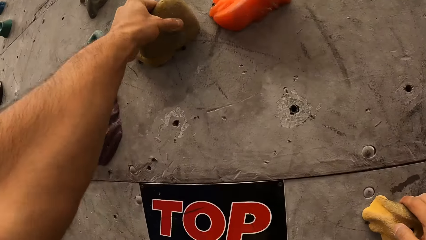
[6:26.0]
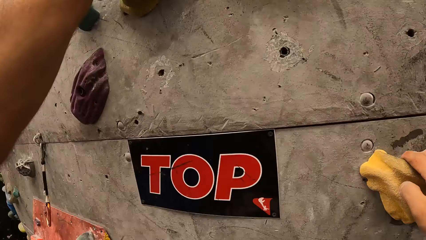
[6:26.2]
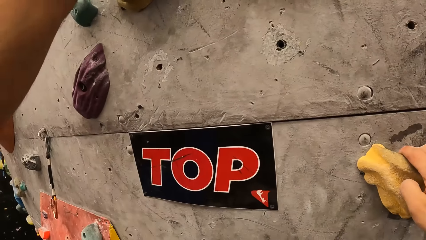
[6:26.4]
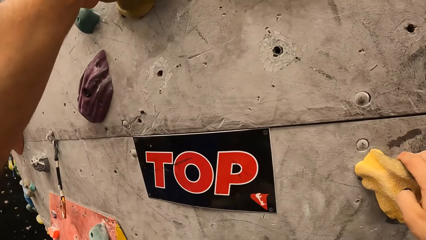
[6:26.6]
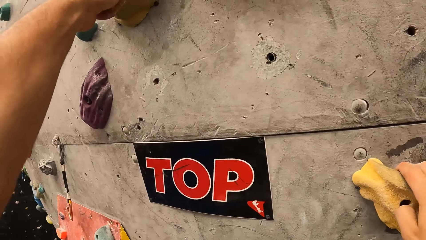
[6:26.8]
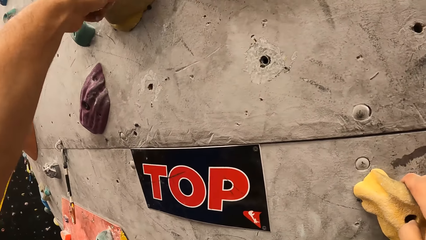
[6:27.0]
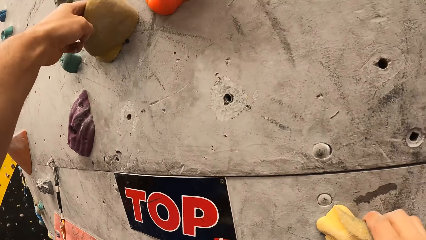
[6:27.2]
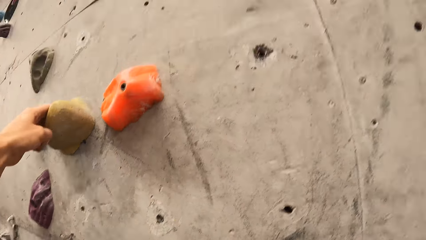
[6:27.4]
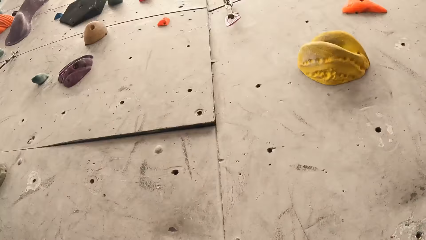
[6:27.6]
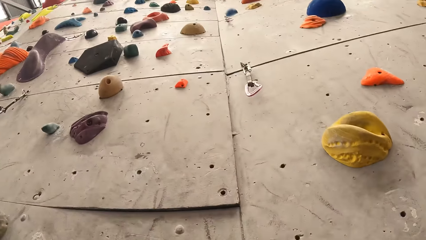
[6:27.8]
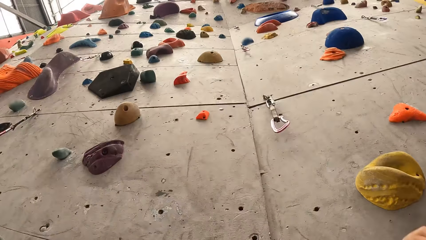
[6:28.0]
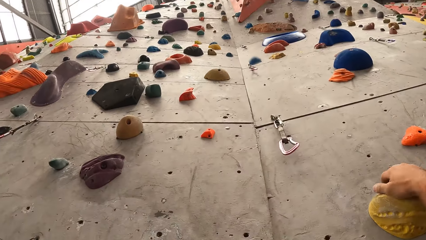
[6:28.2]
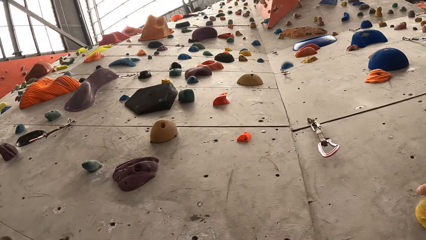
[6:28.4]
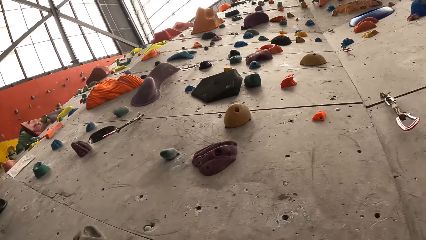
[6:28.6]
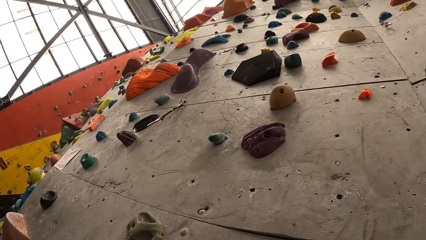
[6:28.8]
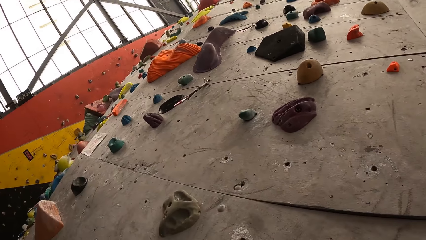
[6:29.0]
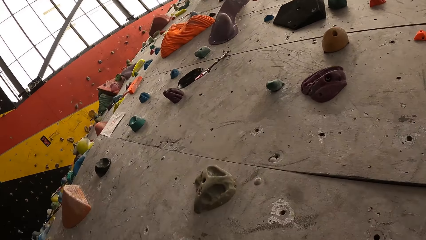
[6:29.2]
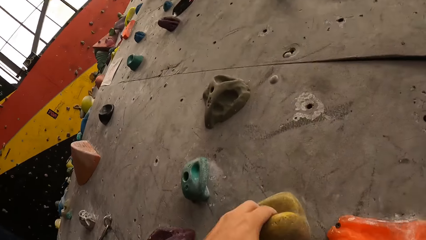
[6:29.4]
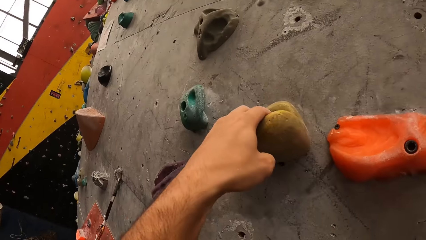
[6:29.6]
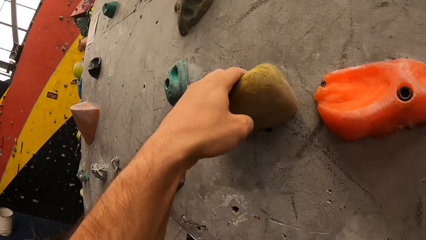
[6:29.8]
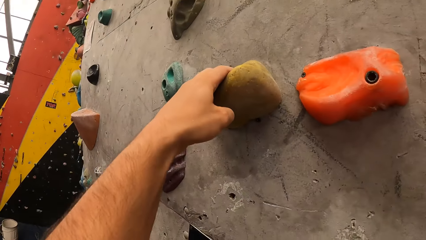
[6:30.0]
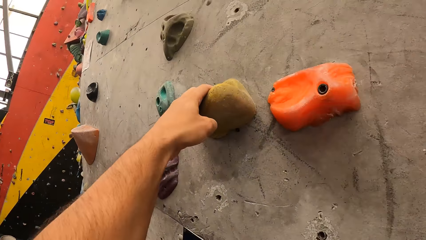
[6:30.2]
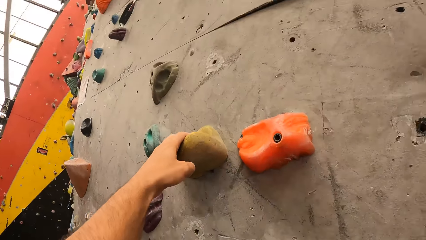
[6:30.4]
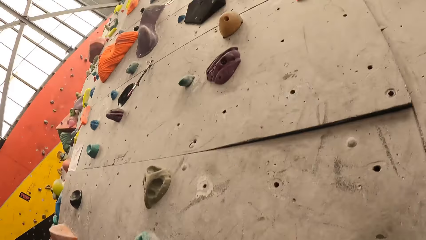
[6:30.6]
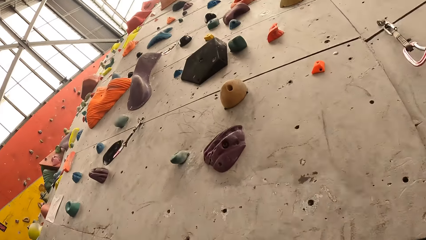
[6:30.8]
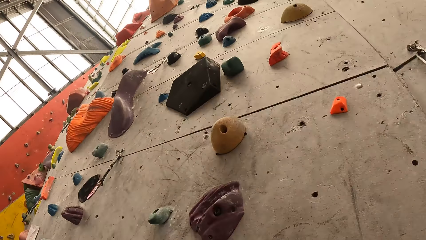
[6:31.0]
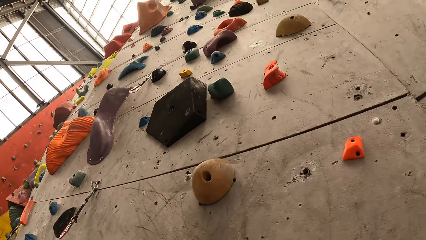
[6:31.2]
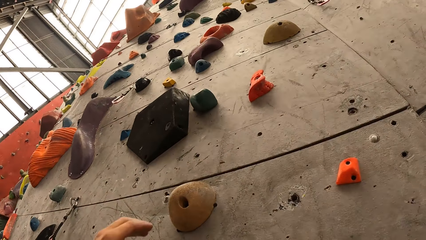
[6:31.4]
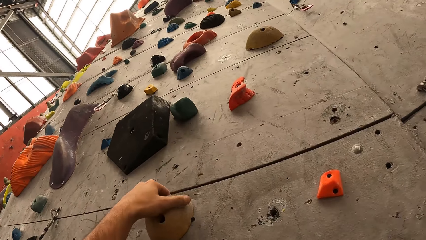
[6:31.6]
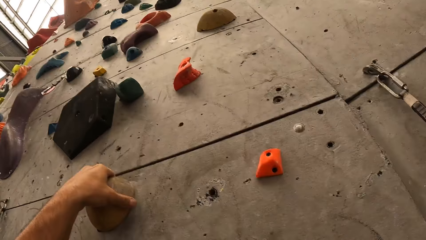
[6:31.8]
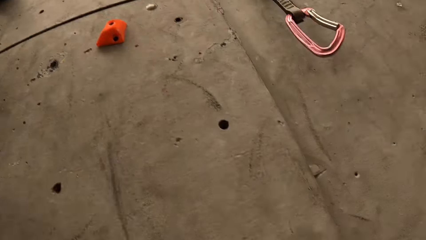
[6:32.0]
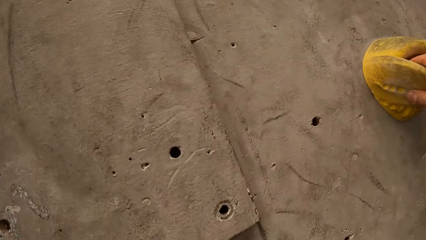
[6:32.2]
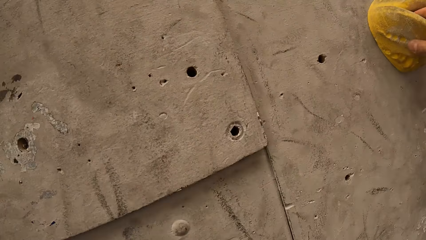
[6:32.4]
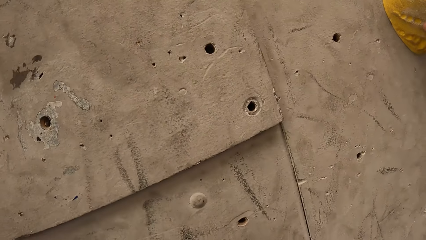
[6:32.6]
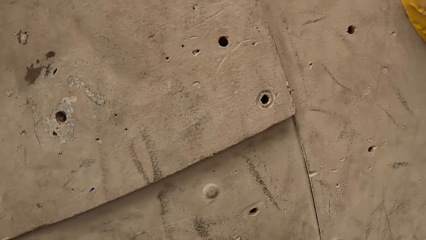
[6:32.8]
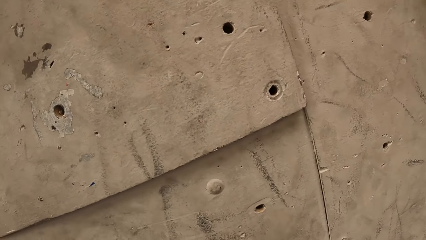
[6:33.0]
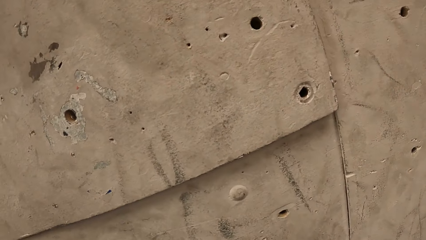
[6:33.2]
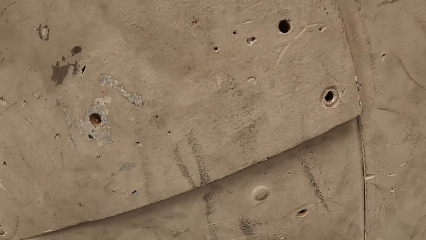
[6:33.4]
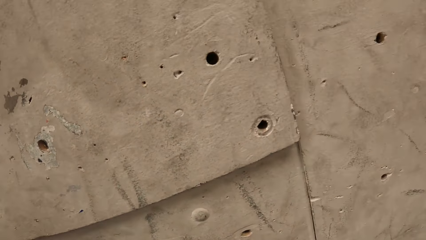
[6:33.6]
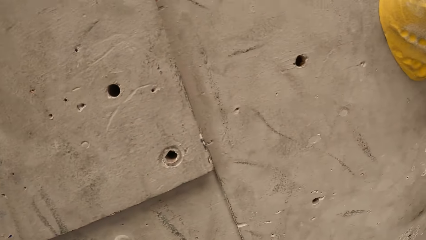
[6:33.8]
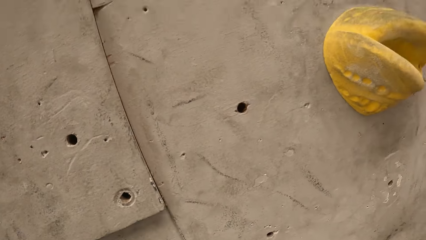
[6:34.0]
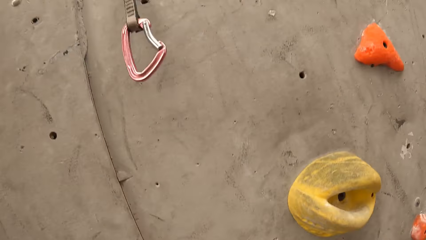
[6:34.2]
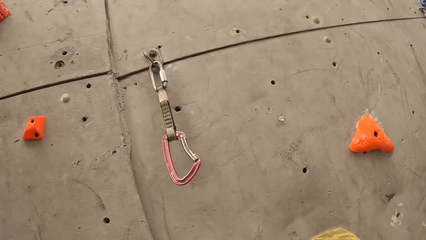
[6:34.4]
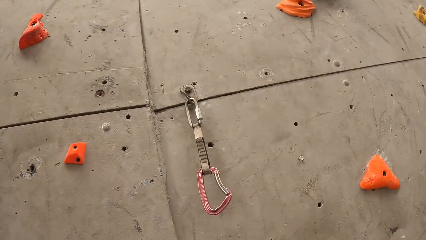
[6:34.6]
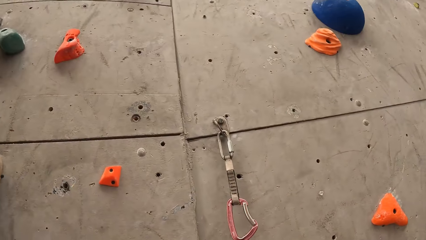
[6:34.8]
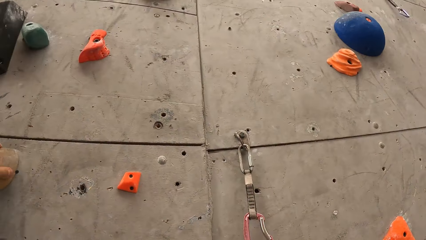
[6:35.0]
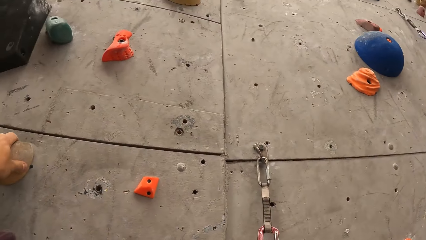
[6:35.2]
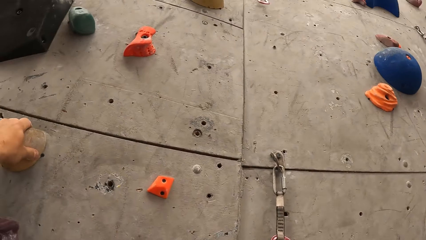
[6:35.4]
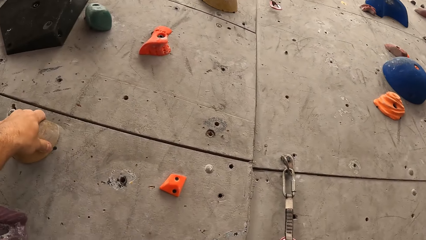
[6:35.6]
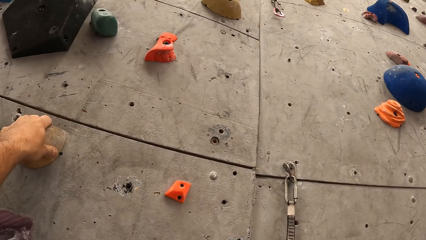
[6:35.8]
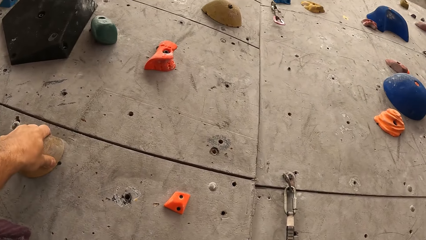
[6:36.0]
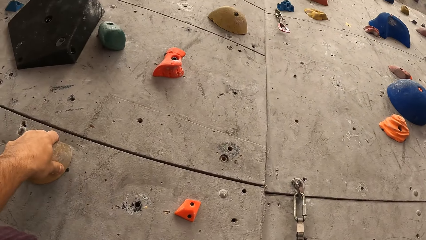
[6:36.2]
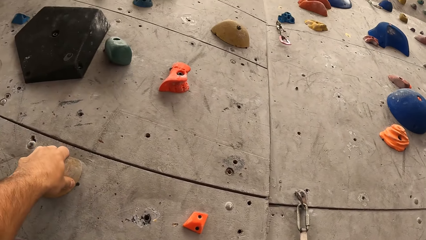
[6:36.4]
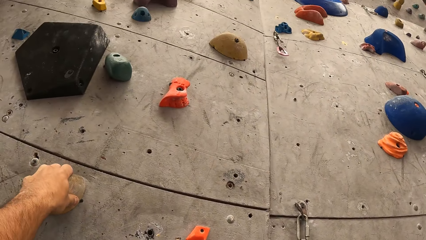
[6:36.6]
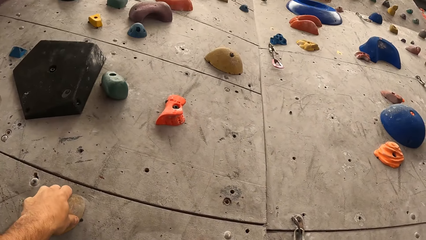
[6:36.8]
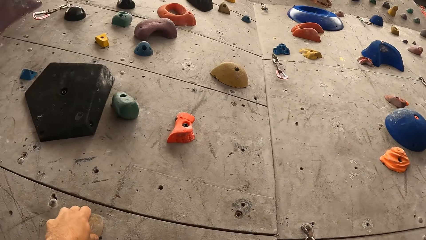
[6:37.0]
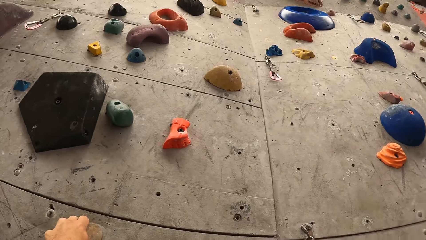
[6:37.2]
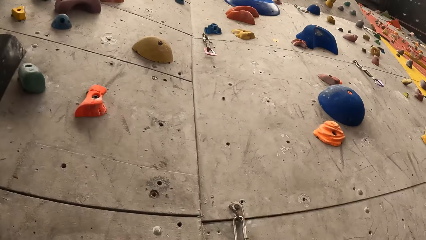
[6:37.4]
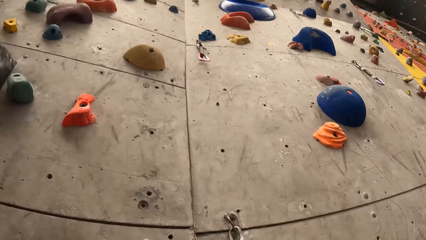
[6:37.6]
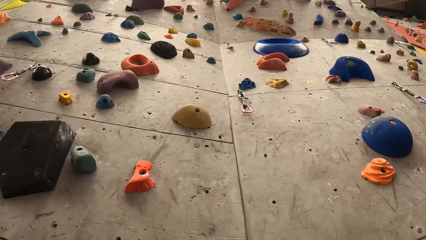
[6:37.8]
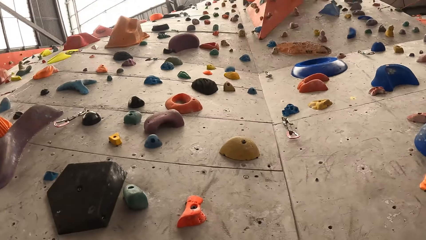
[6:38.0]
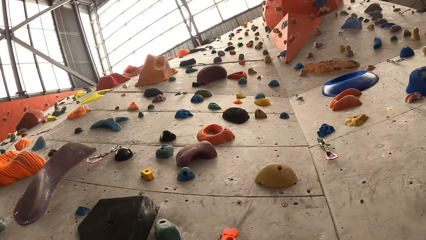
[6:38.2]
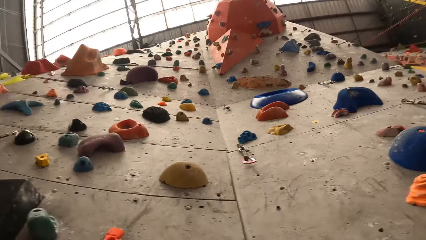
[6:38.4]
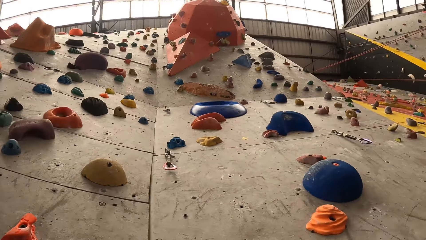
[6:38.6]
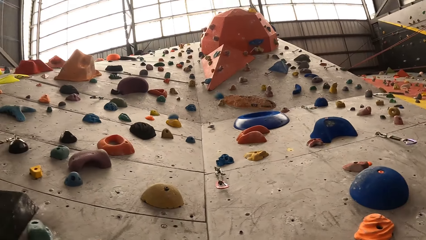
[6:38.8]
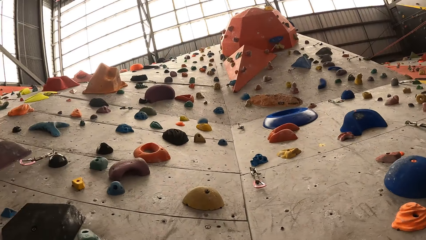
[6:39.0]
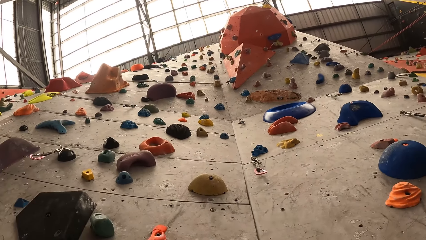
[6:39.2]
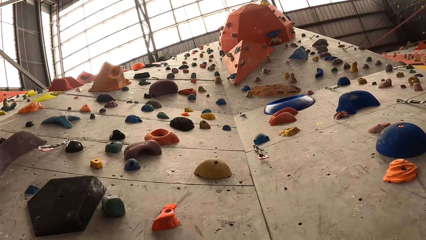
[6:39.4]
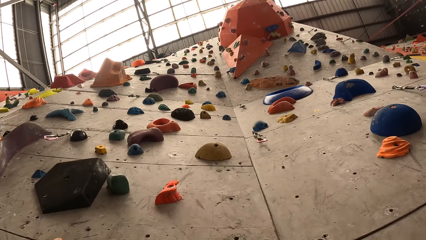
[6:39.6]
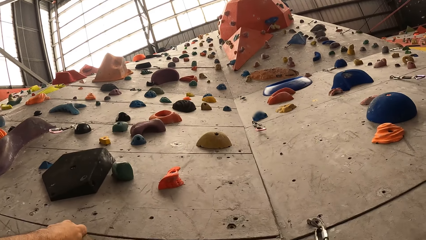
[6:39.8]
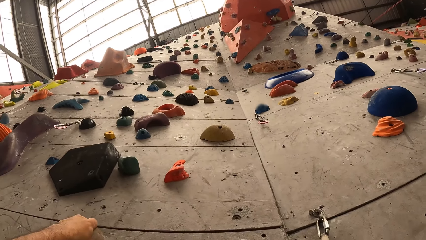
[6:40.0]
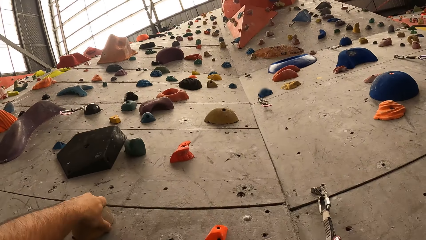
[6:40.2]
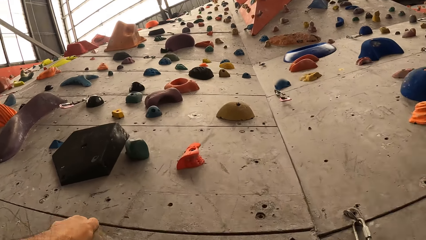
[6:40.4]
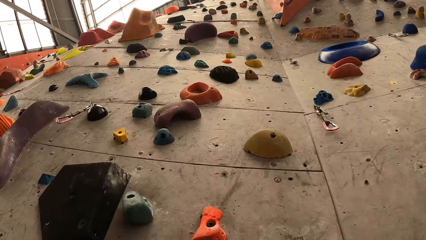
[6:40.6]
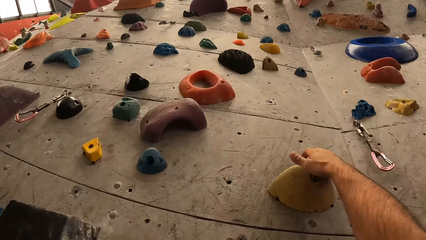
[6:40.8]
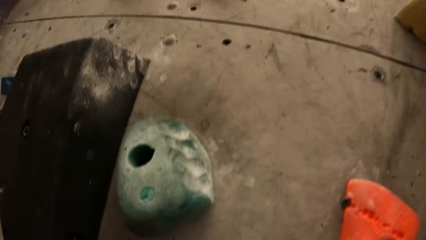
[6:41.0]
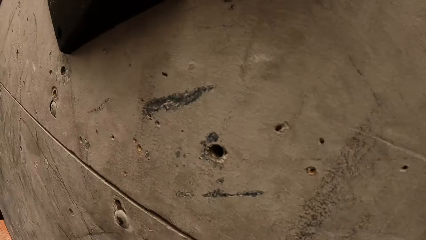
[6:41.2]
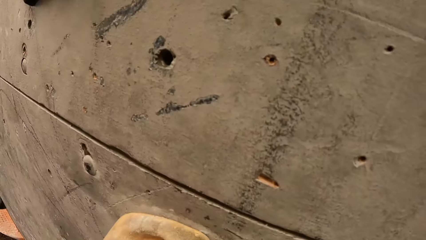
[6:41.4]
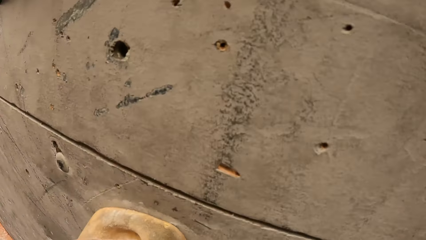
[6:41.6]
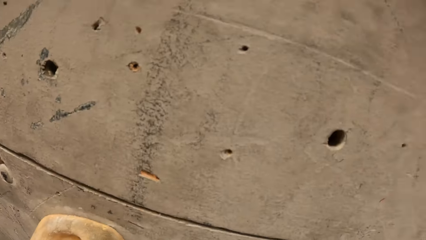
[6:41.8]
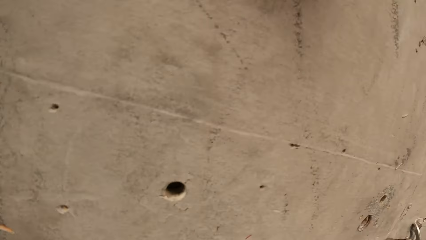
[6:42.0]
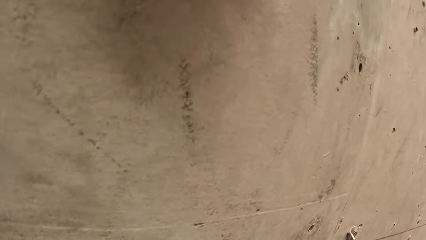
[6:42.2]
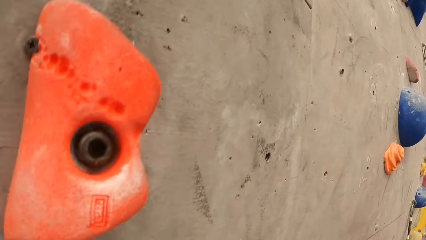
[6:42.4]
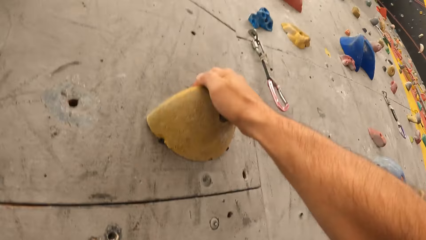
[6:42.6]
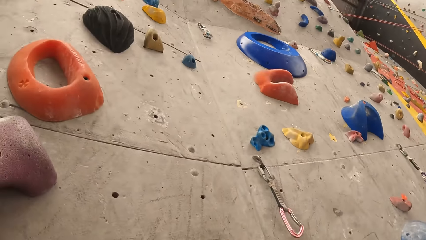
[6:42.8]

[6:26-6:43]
The camera wearer looks down the bouldering wall. They look up the bouldering wall. They hold a climbing hold. They look left of the bouldering wall. They look up the bouldering wall. They hold a climbing hold. They look down the bouldering wall. They look up the bouldering wall. They hold a climbing hold. They look down the bouldering wall.
